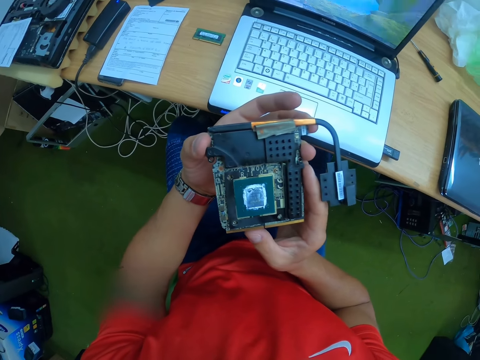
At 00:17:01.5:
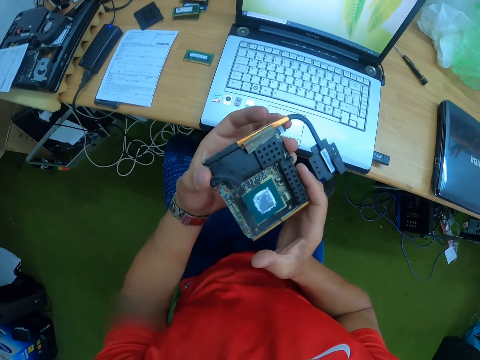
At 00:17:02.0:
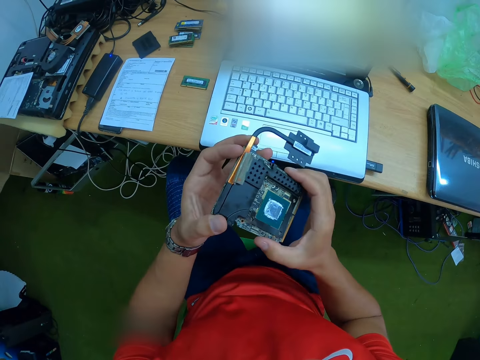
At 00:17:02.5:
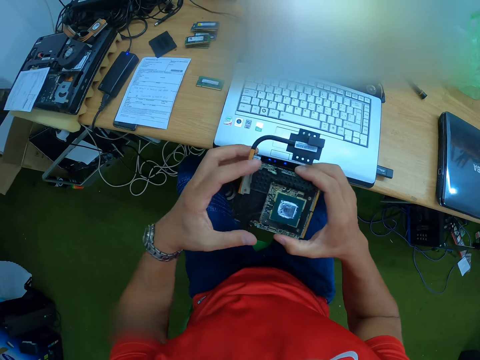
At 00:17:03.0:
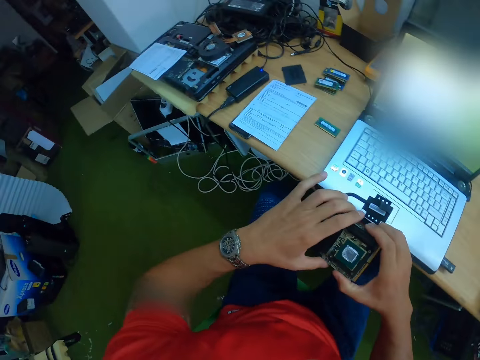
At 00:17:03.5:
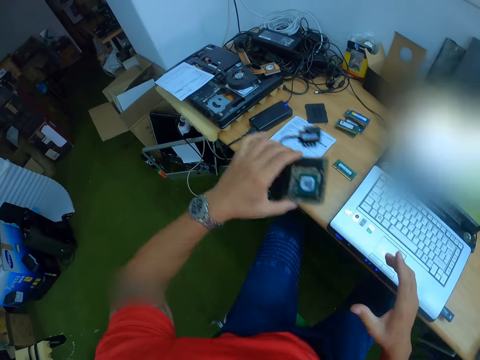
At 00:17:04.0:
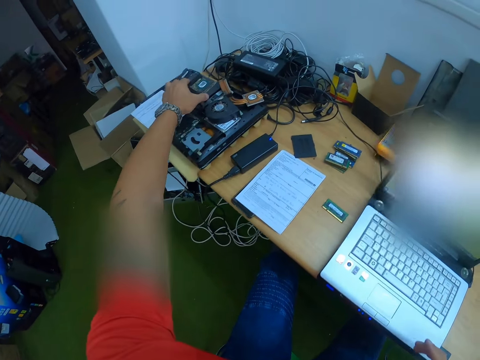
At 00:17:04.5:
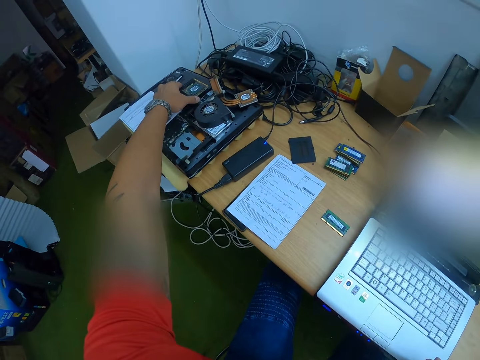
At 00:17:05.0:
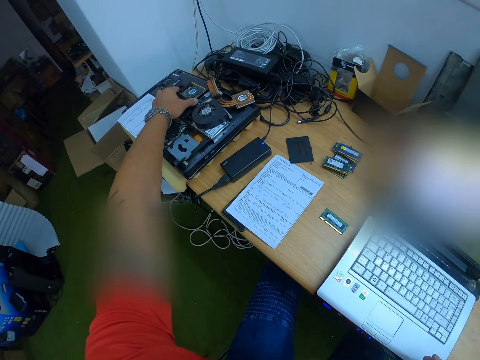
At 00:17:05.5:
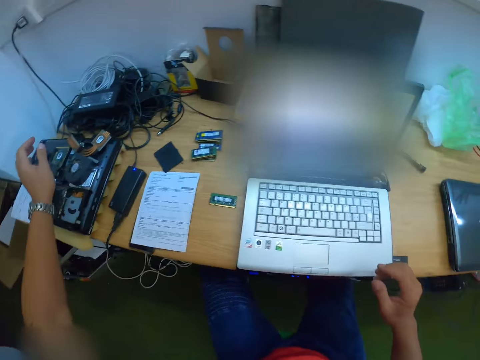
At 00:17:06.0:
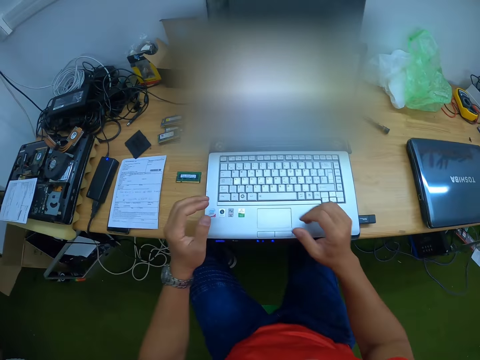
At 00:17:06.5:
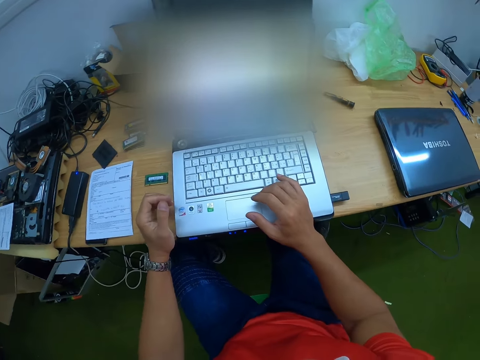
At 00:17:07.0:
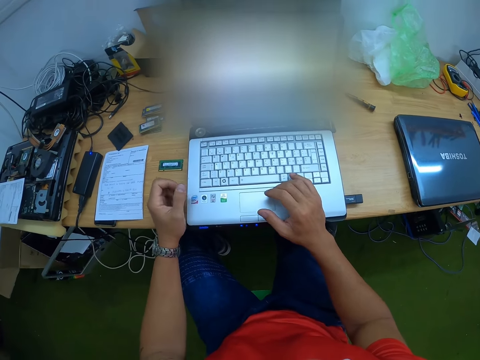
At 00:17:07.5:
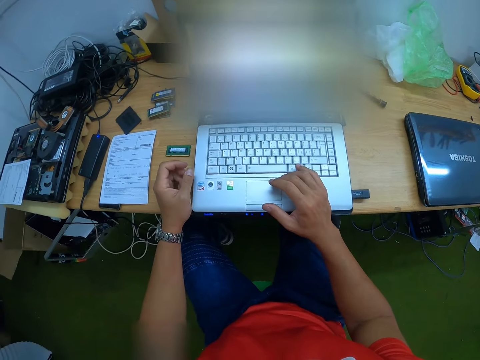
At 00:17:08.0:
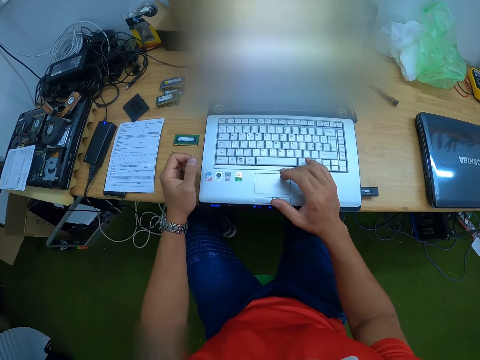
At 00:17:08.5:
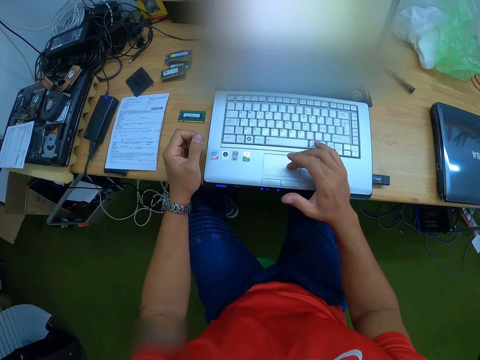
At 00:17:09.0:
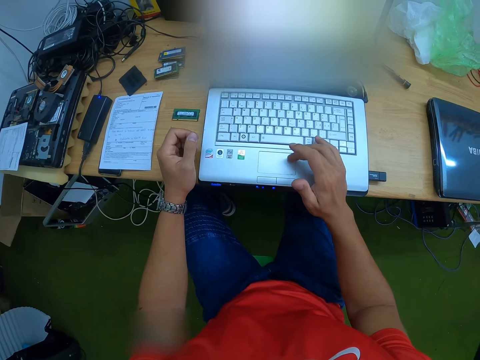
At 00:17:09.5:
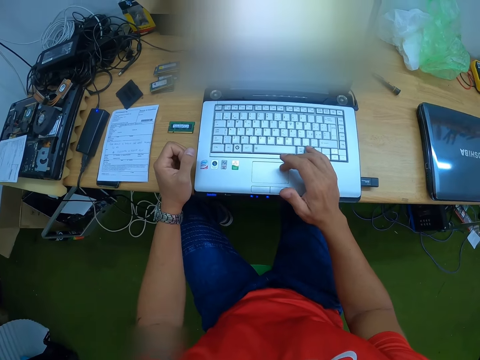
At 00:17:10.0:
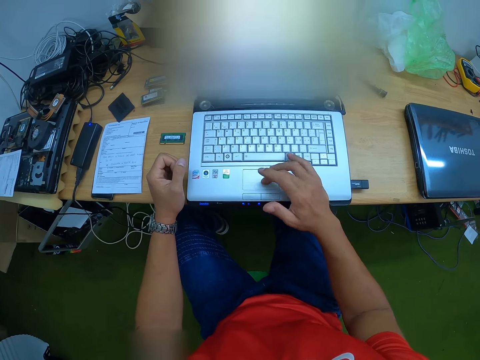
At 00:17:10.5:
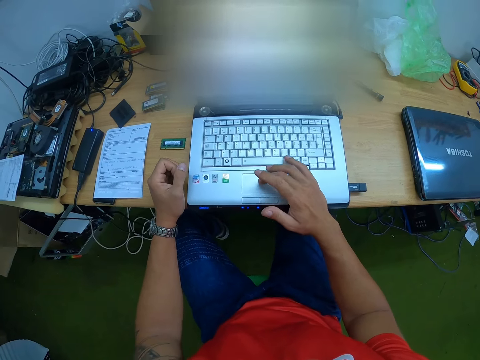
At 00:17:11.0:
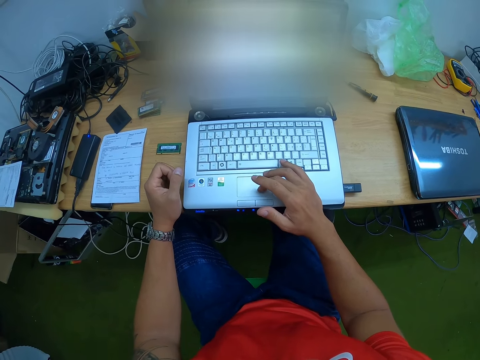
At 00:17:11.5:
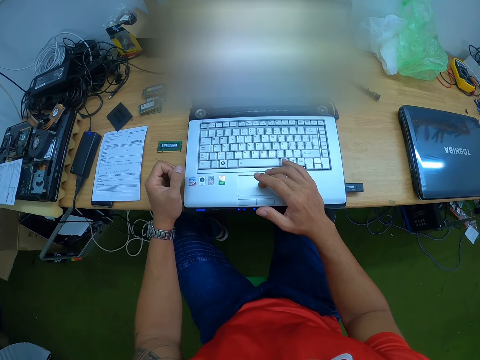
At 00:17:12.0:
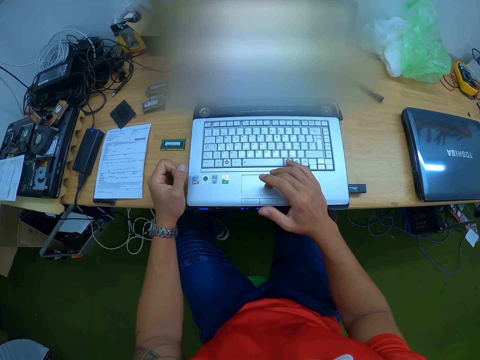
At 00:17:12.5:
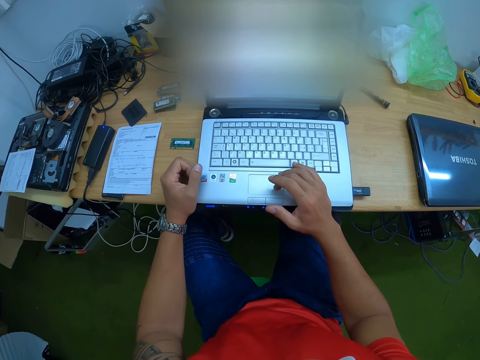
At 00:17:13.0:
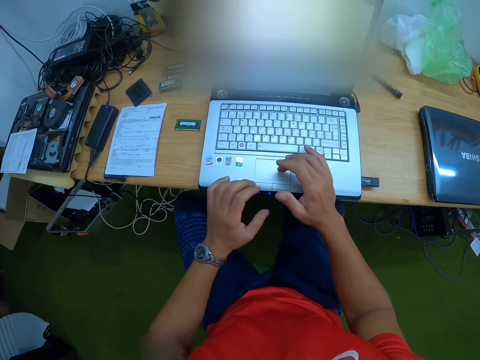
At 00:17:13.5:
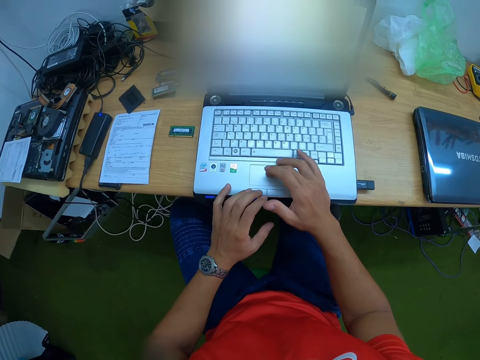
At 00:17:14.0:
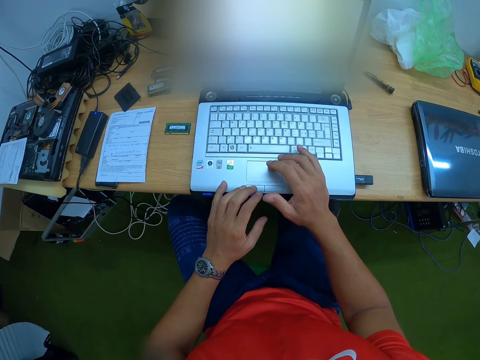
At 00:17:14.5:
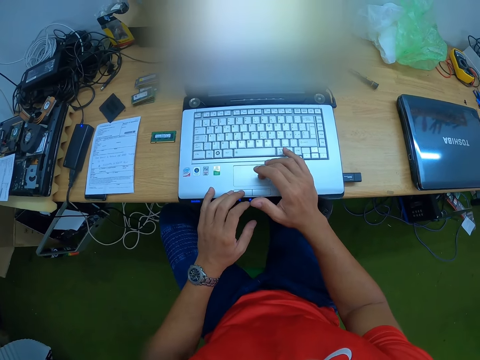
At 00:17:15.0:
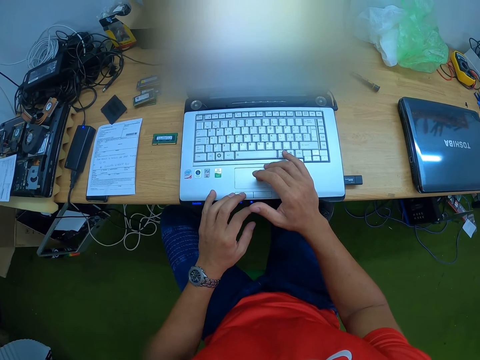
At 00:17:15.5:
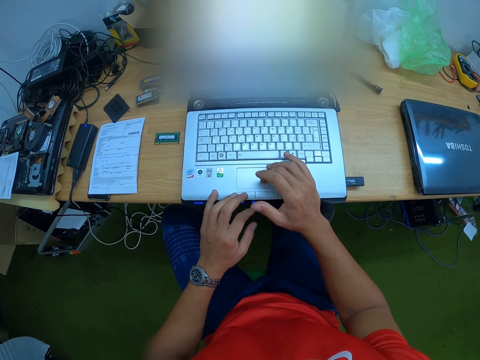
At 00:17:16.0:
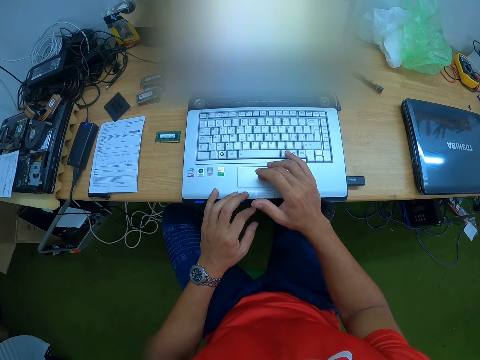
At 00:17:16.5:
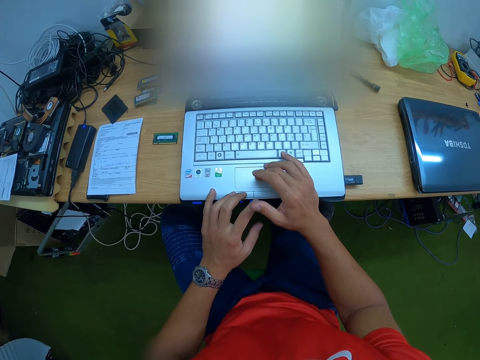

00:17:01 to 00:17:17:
The camera wearer holds the video card with his left hand. He drops the video card on the laptop on the table with his left hand. He operates the laptop. He touches the laptop on the table with his right hand. He moves his right hand on the trackpad on the laptop on the table with his right hand. He touches the laptop on the table with both hands.

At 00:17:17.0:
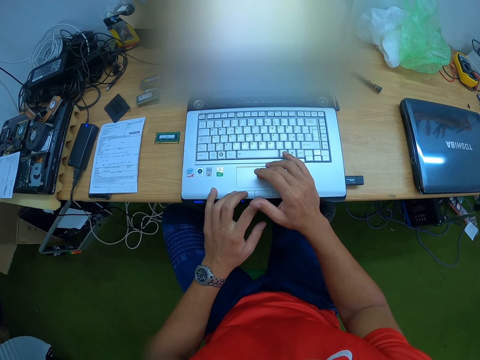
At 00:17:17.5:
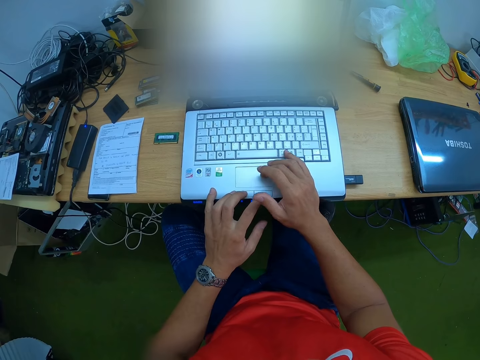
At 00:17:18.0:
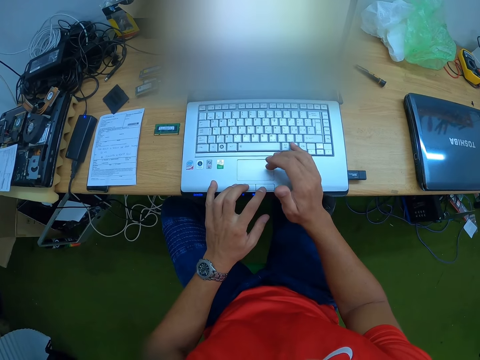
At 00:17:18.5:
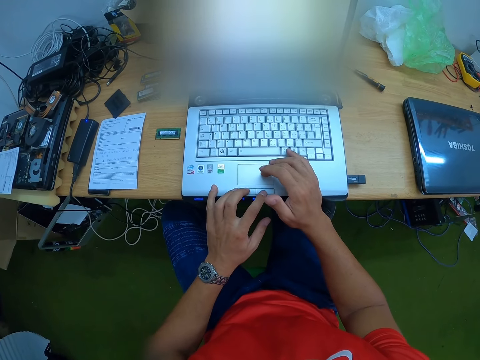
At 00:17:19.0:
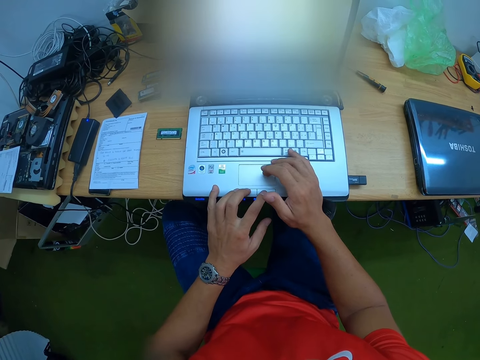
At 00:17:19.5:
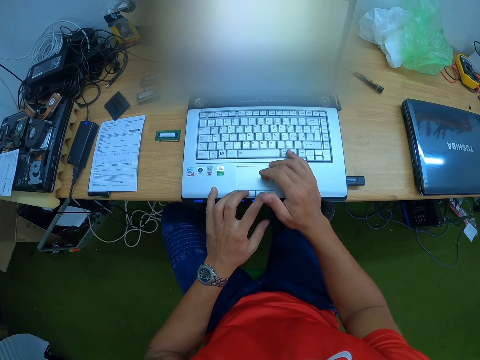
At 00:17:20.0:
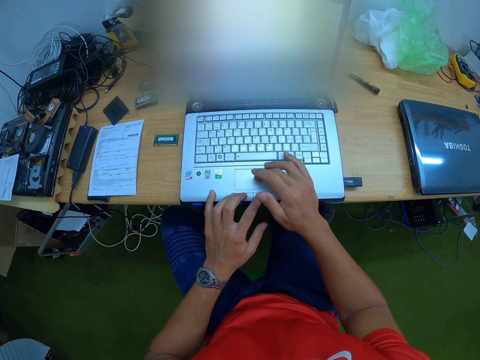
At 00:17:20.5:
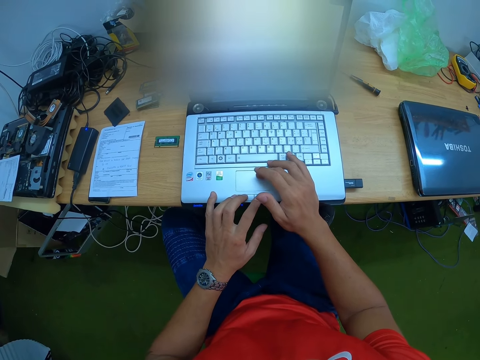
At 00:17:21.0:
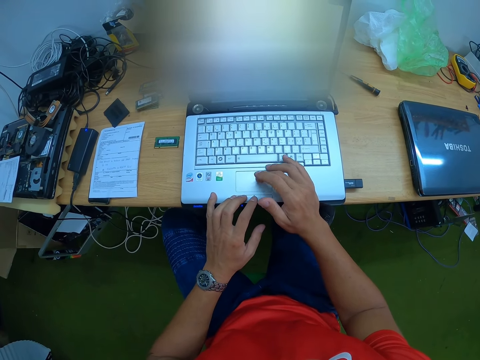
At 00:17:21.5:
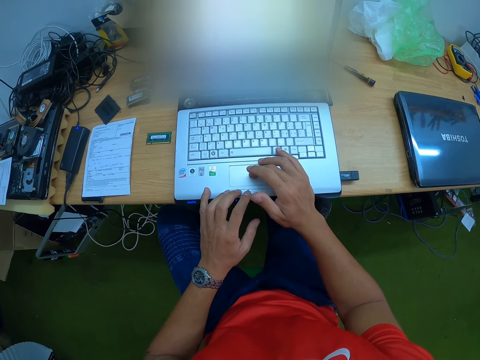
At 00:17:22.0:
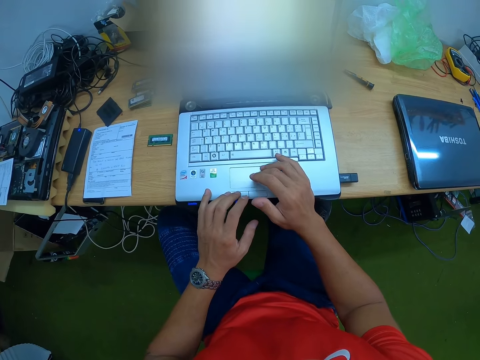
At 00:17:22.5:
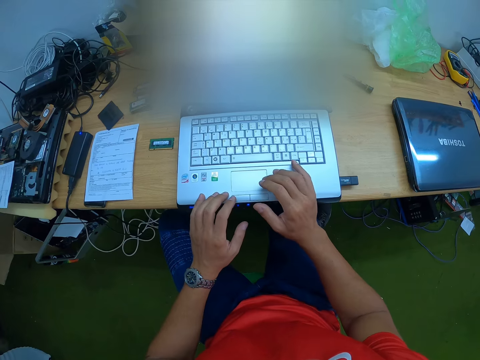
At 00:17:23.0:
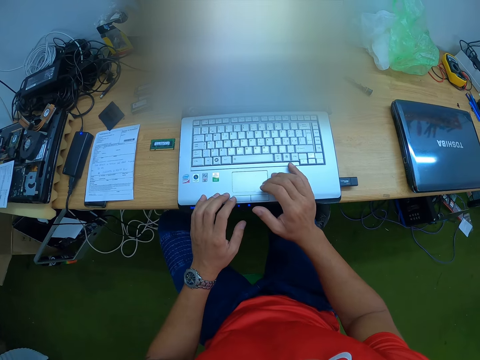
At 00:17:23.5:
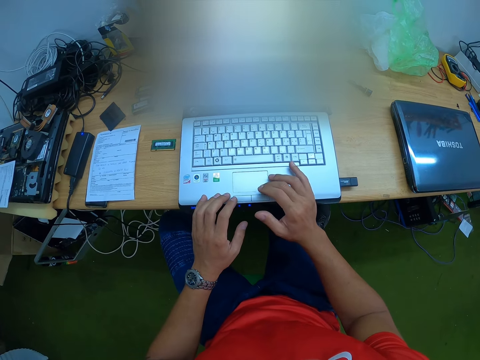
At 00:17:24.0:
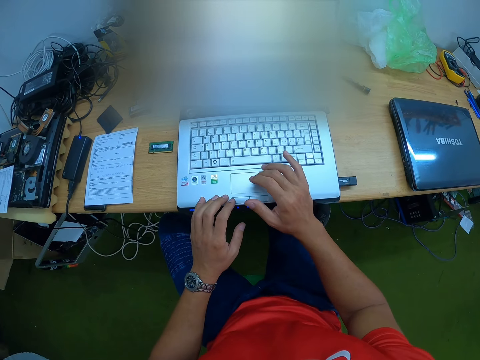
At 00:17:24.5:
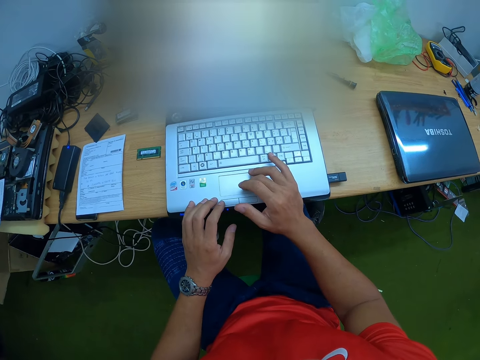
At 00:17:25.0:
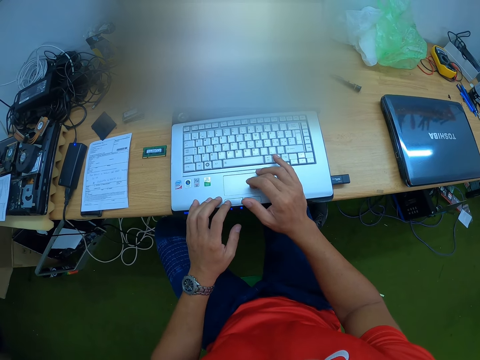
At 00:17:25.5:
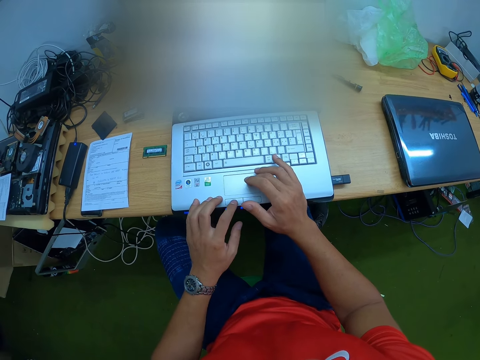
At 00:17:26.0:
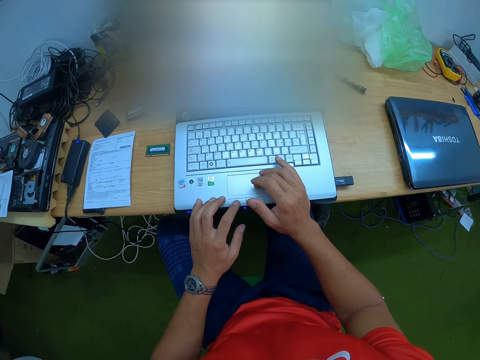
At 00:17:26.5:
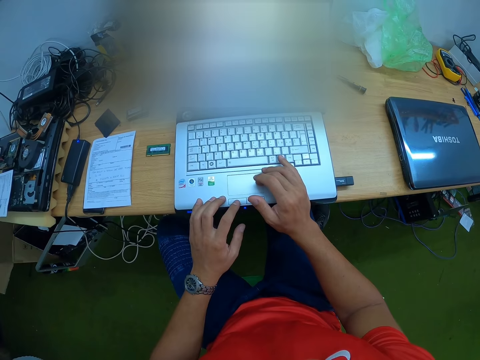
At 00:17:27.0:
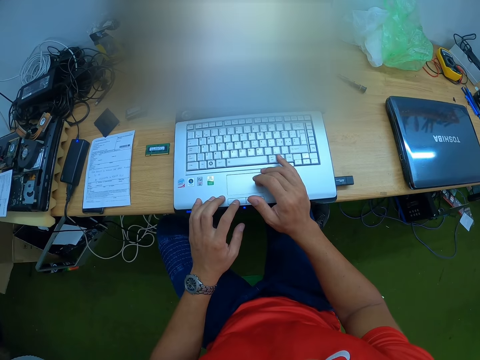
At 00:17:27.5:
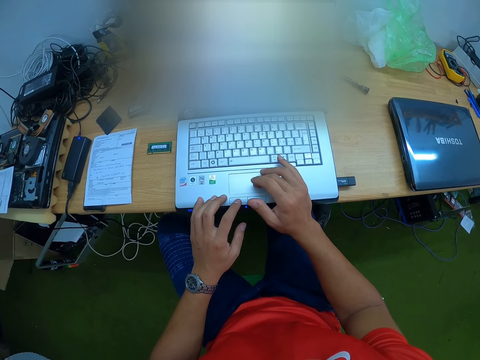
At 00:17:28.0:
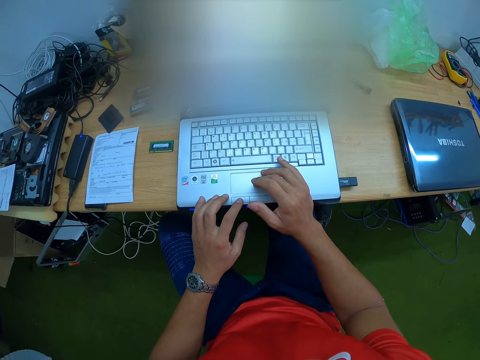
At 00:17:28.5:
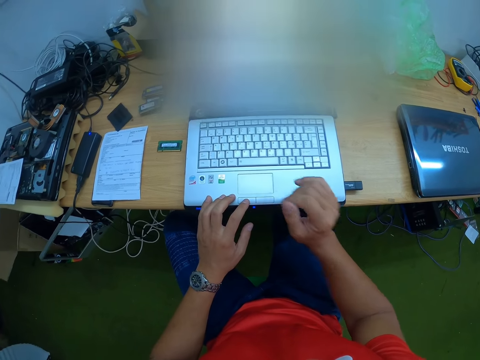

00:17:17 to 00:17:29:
The camera wearer clicks a button on the laptop on the table with his left hand.
